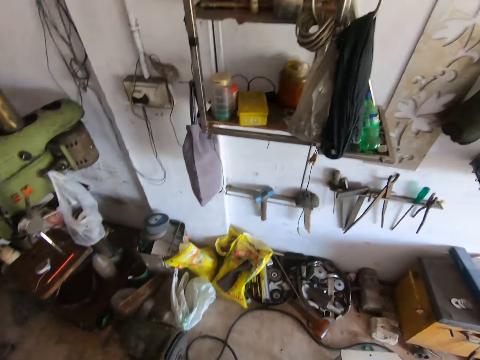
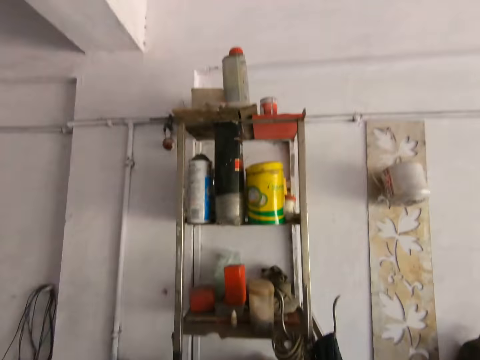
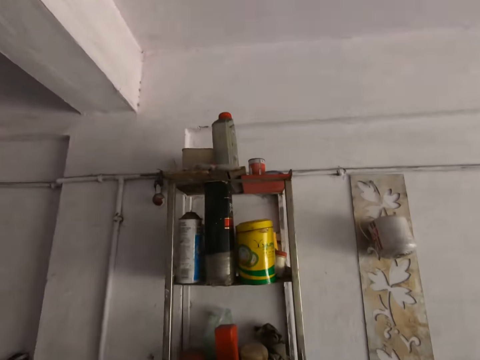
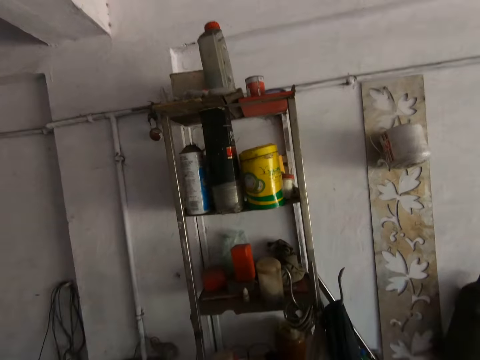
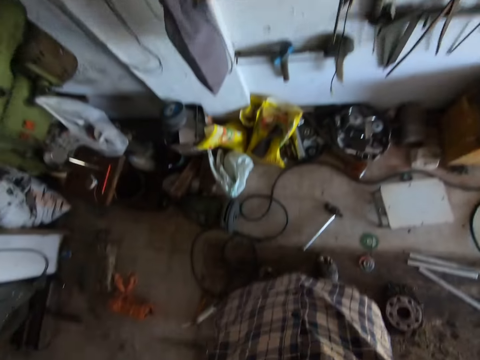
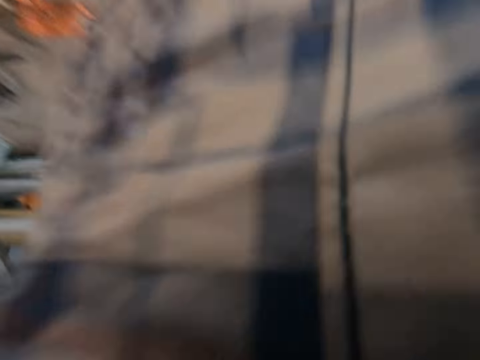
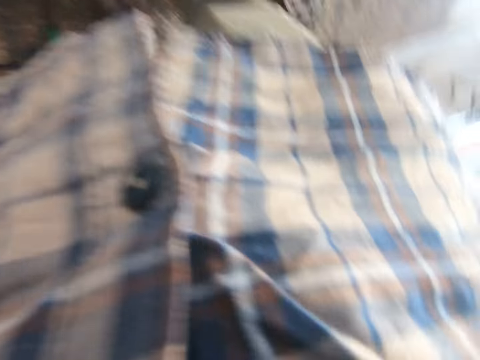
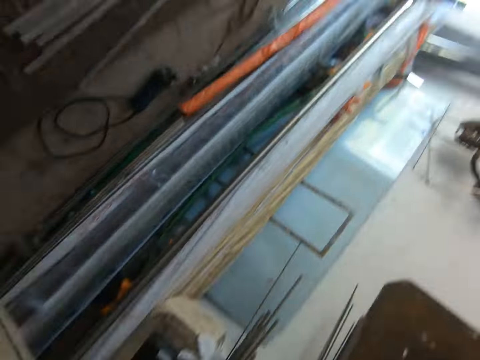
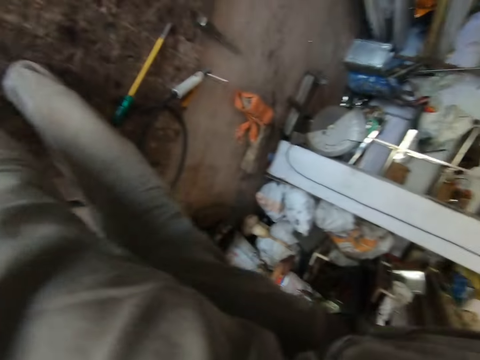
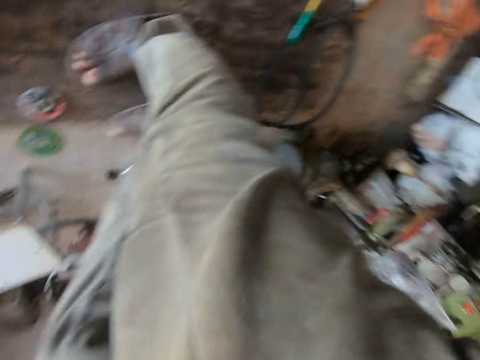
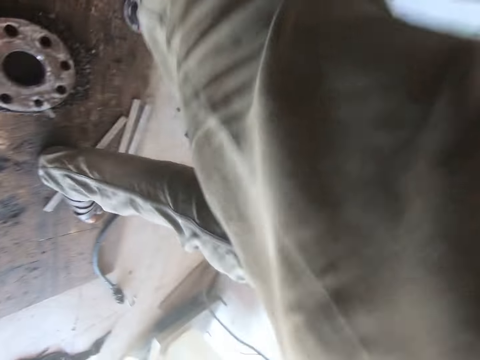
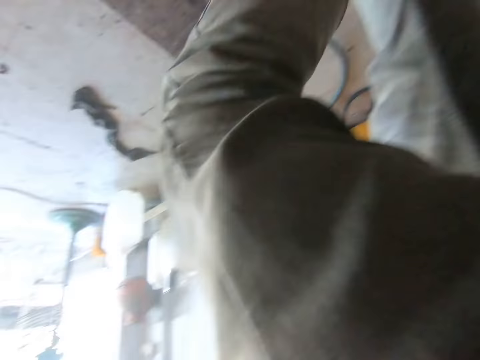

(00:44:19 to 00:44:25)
The camera wearer adjusts his camera.
